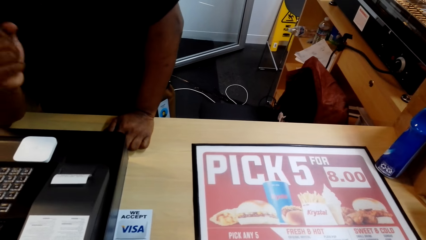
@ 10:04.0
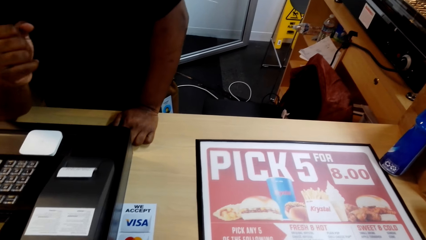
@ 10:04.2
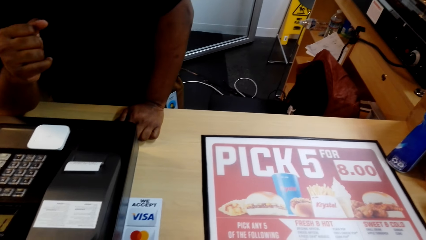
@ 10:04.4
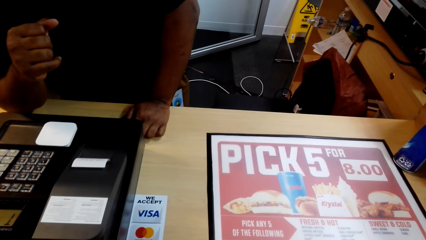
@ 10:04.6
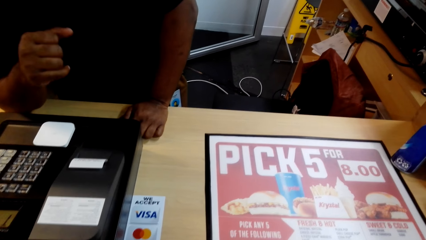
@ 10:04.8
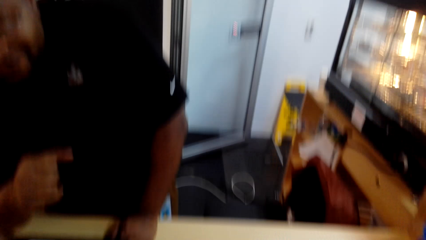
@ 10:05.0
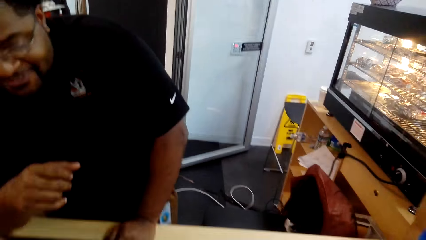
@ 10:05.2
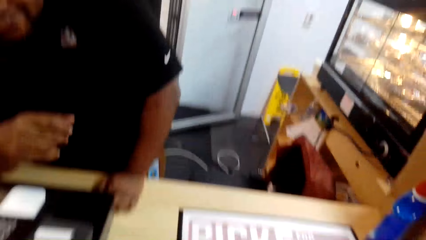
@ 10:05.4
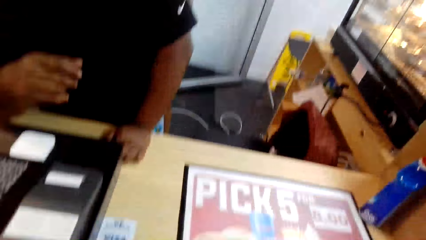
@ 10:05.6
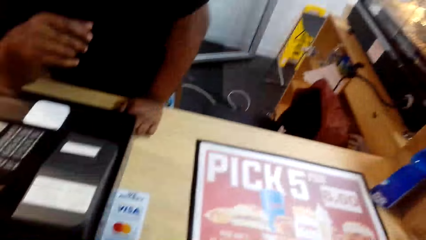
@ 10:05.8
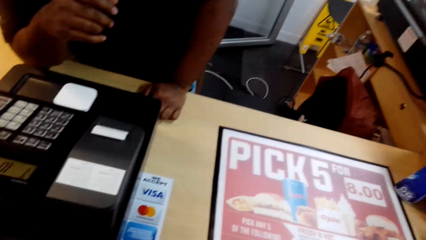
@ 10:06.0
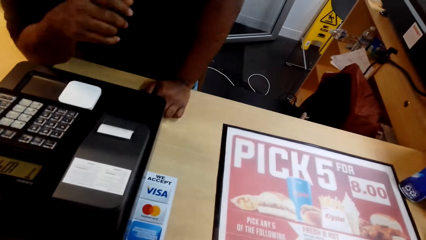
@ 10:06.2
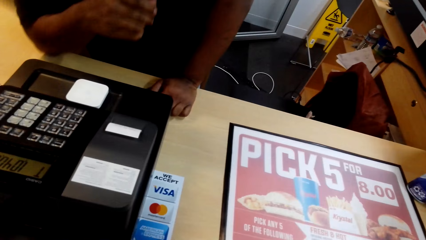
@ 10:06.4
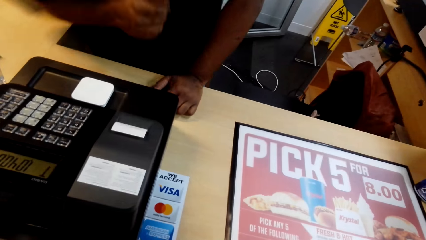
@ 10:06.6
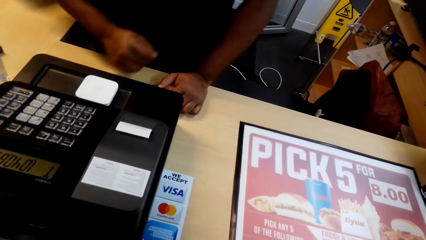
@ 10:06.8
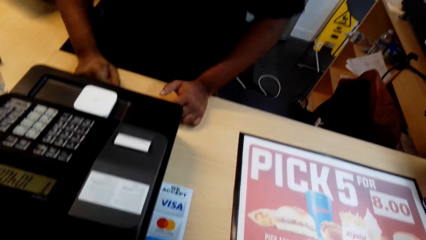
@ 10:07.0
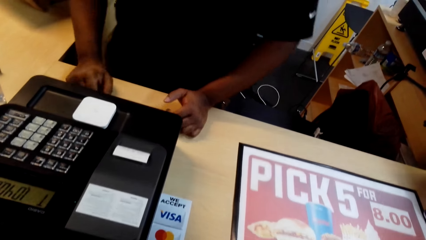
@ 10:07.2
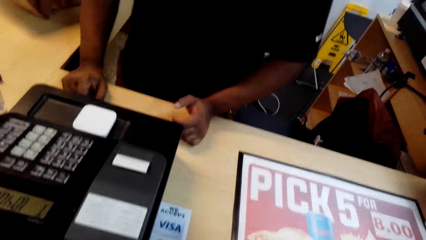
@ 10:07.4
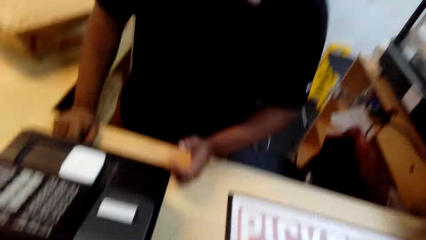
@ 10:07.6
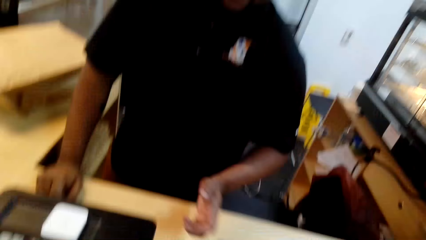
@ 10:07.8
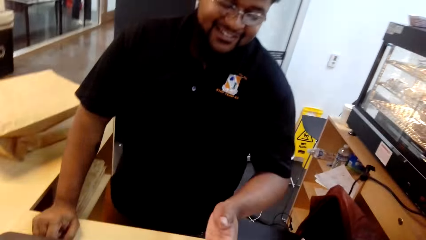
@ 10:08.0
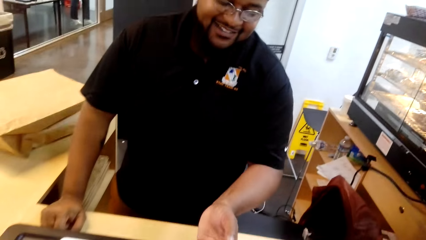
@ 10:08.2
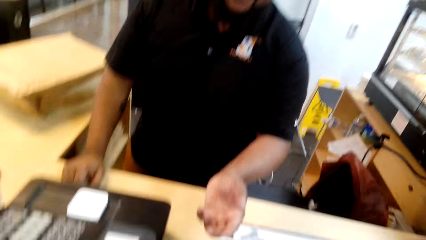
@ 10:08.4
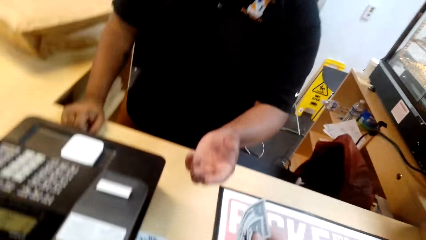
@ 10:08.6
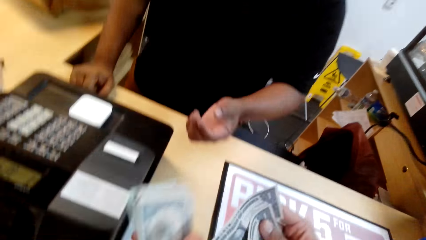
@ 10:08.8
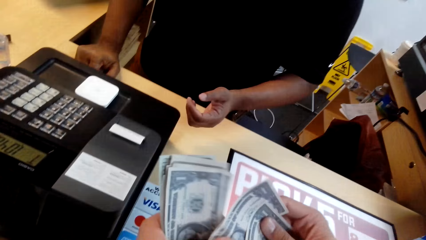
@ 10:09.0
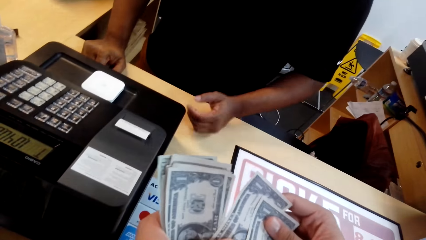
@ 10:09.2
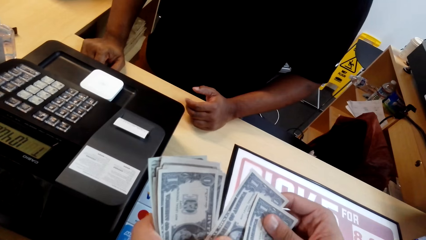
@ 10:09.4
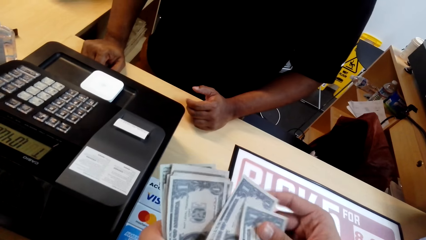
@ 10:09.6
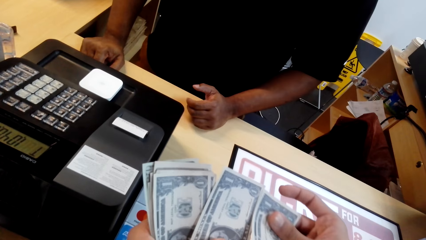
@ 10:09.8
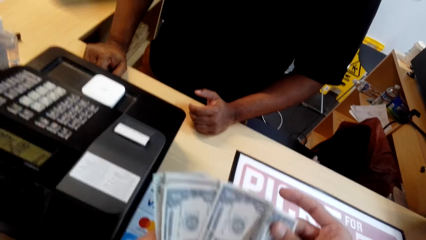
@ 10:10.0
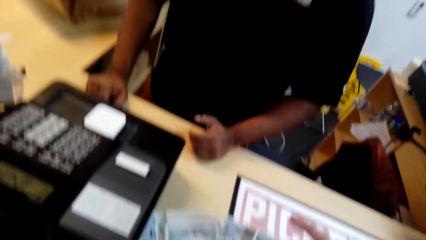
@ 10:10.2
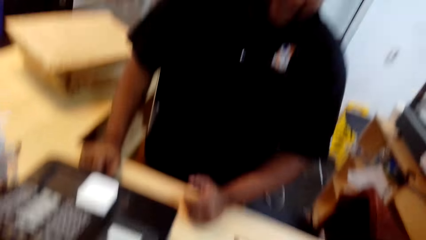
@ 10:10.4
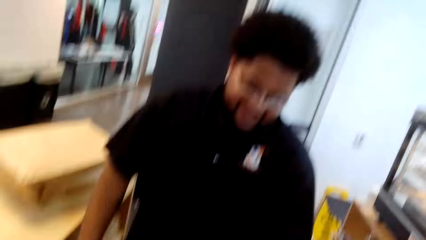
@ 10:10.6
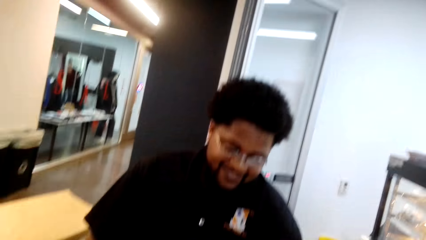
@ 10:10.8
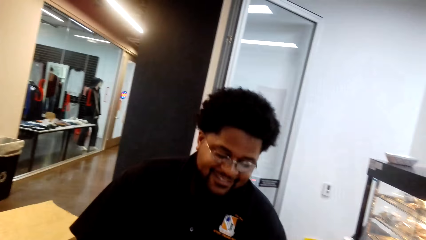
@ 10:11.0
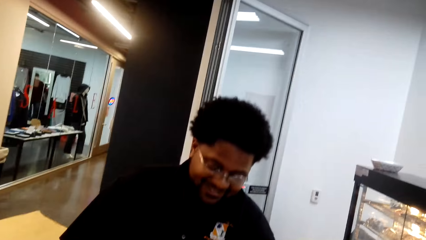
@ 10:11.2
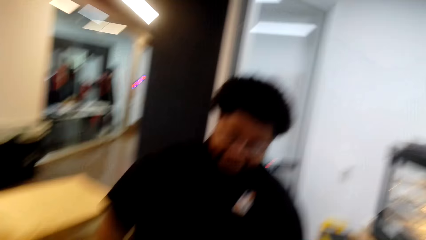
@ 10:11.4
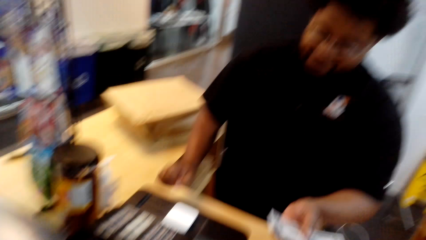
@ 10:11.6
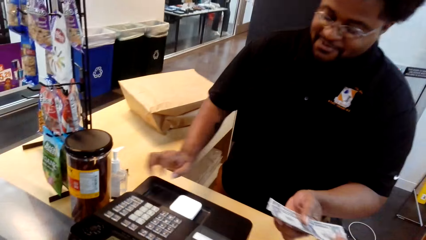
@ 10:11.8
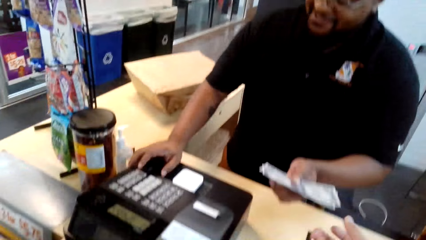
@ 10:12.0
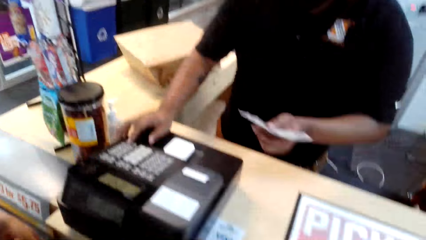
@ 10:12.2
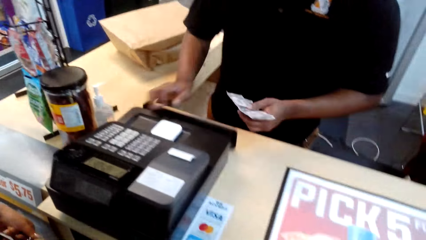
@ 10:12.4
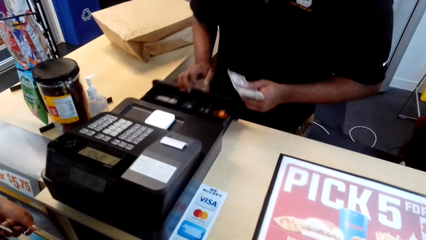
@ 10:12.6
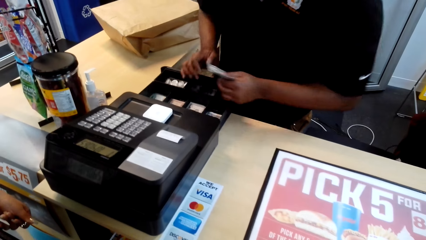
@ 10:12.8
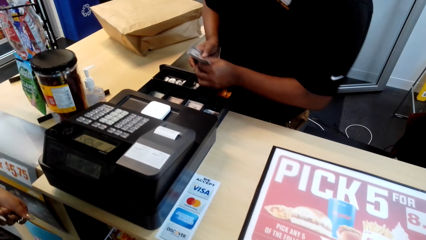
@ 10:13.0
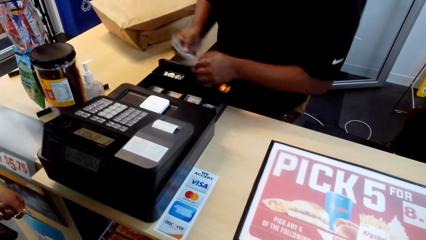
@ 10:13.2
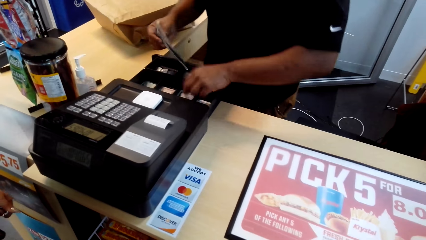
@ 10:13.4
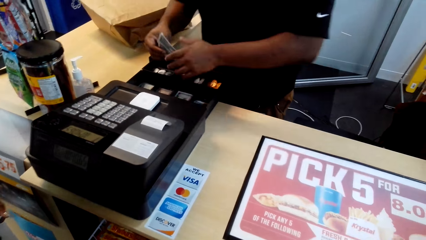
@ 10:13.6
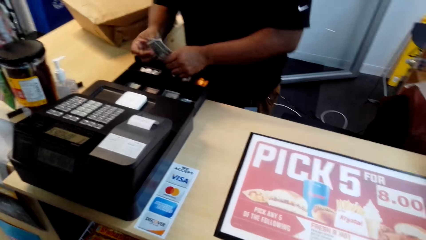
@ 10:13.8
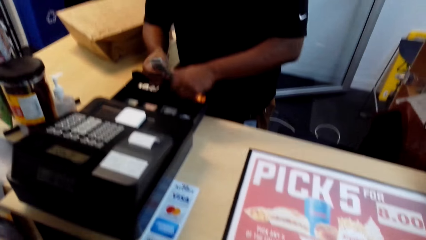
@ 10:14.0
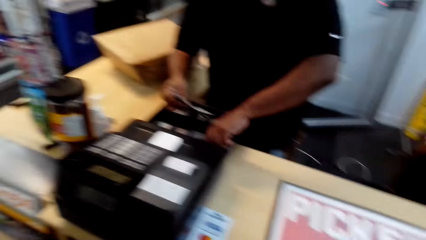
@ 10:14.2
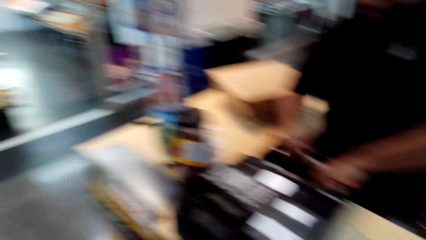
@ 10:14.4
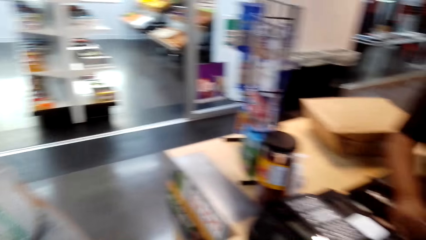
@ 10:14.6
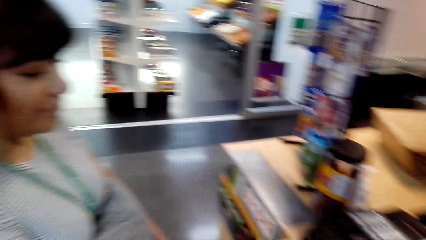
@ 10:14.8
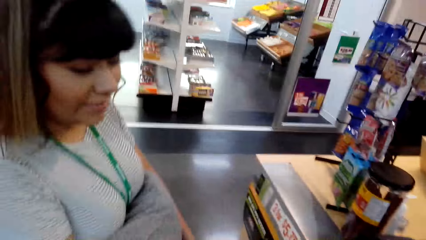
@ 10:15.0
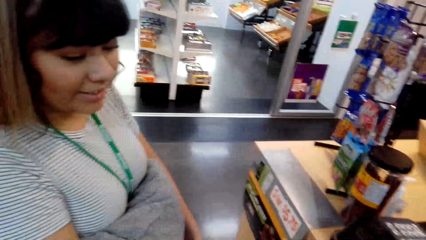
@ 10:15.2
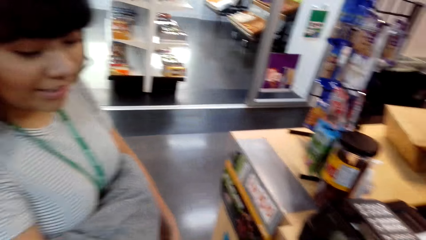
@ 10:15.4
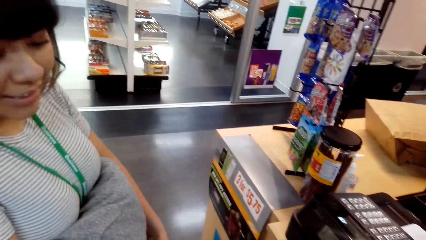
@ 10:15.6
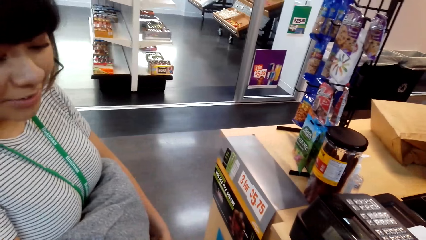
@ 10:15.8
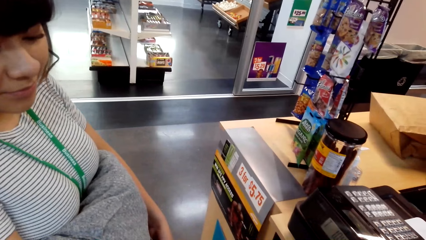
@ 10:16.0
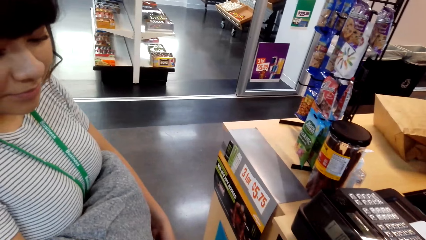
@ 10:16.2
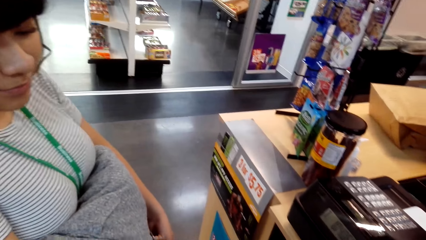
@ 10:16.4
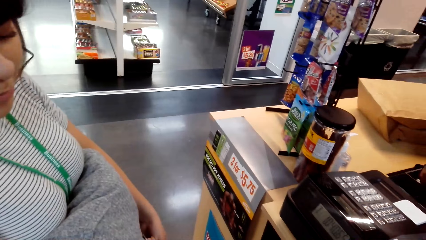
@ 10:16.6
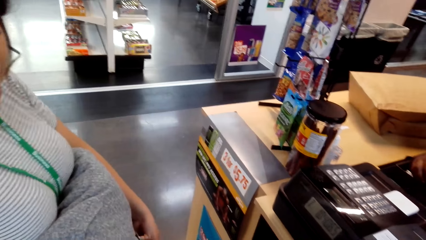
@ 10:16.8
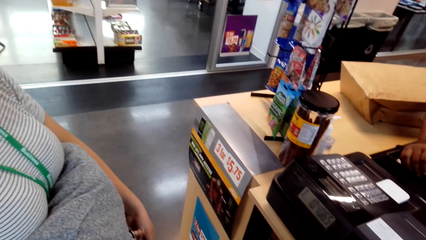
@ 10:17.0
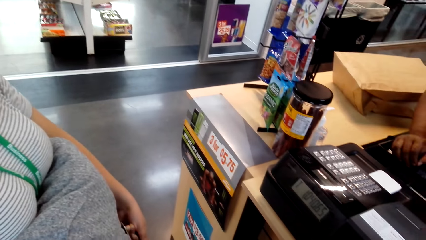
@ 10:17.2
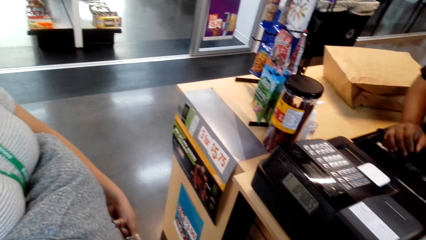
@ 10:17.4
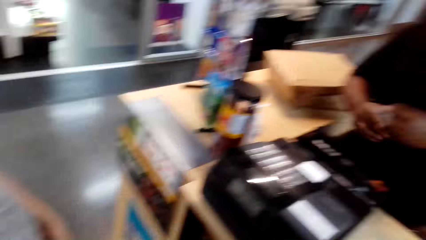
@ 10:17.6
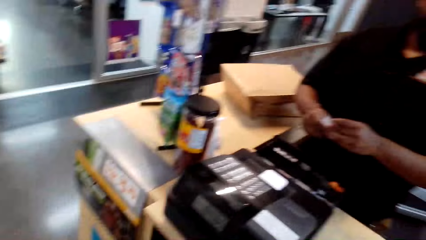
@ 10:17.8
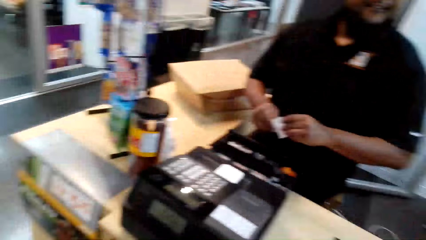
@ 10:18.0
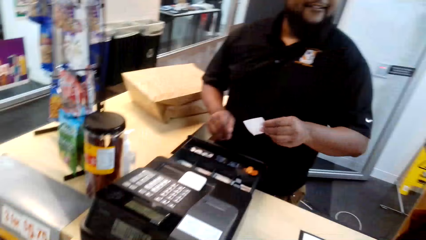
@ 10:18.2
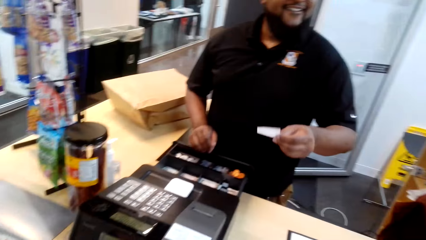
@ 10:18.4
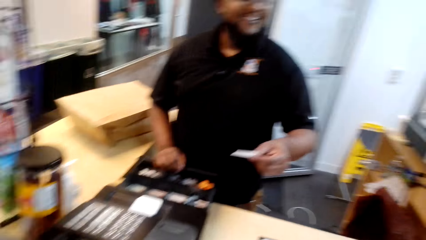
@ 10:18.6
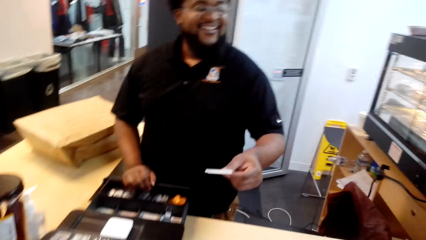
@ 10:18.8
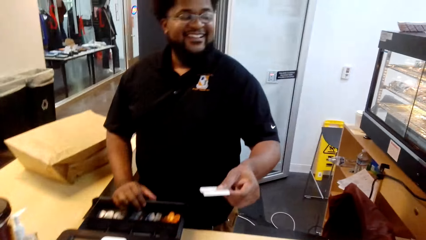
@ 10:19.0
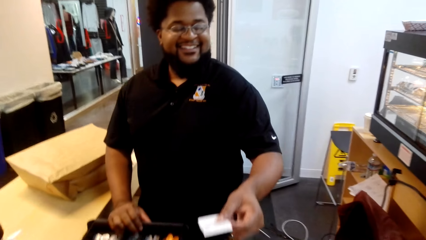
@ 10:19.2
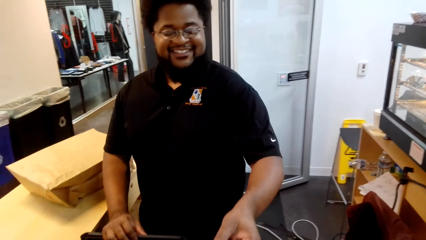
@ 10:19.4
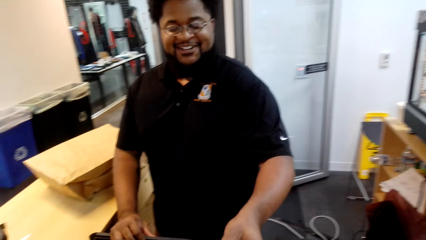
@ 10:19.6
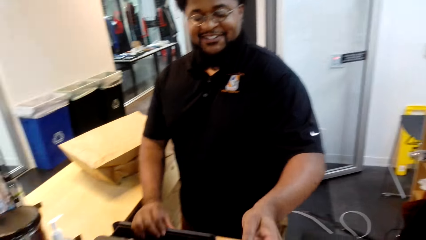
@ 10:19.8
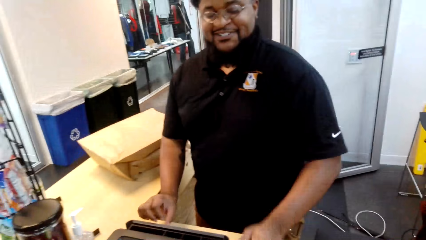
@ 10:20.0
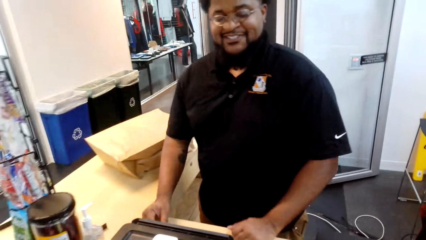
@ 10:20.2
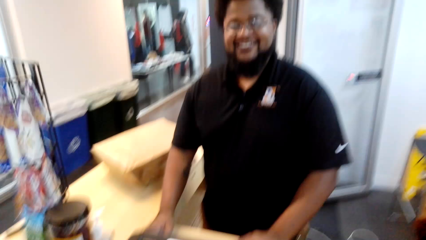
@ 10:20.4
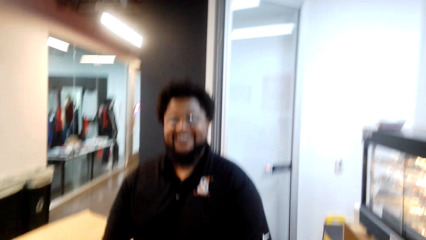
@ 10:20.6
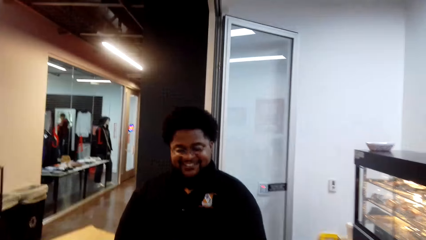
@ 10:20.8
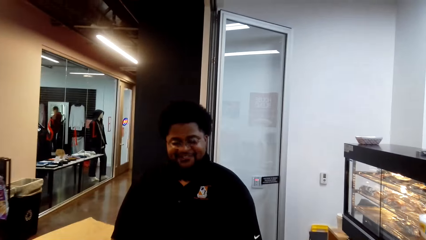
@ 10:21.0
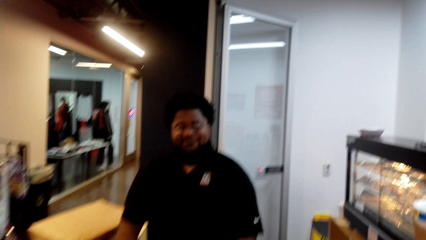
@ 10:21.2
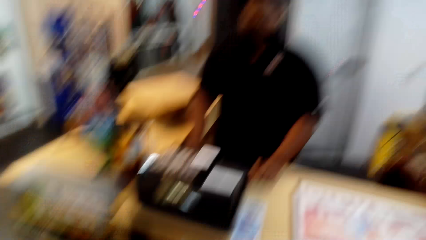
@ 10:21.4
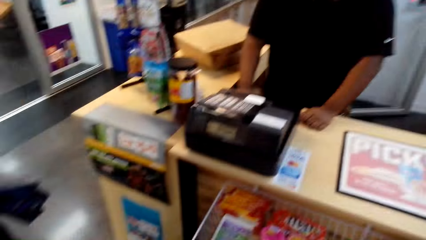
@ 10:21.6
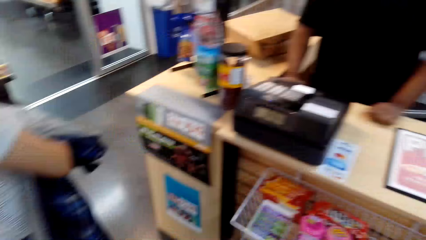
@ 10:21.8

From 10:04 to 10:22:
The camera wearer converses with the cashier. The cashier adjusts hands. The camera wearer counts notes or money. The cashier operates the cashier machine and pulls a cash drawer. The camera wearer puts the money in the drawer. They converse with a woman. The cashier gives a receipt to the camera wearer.
